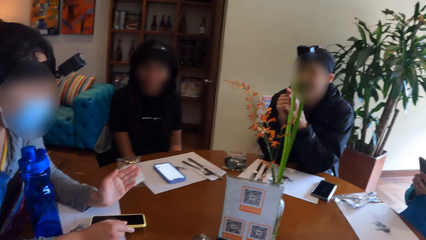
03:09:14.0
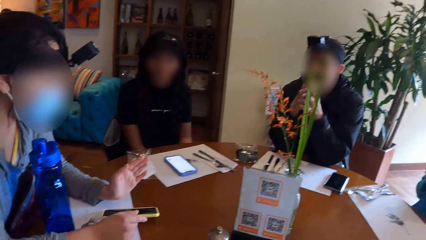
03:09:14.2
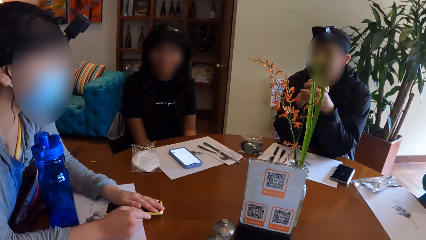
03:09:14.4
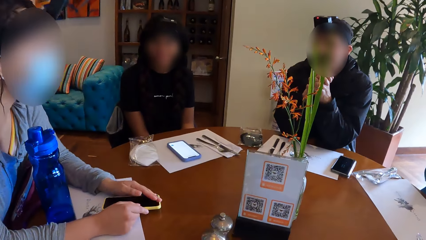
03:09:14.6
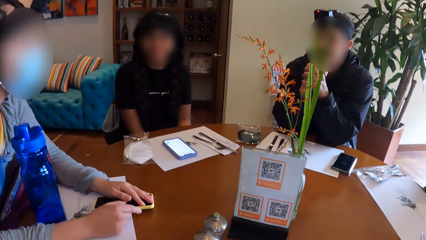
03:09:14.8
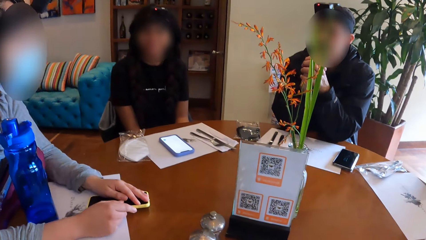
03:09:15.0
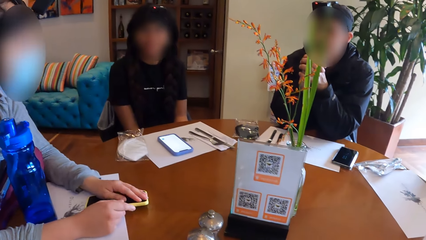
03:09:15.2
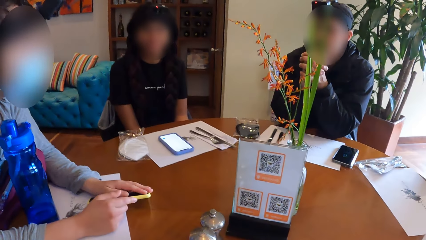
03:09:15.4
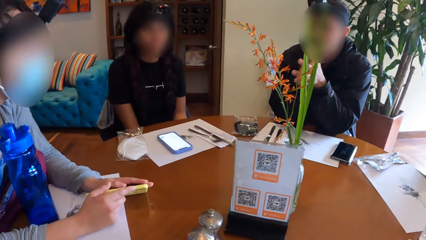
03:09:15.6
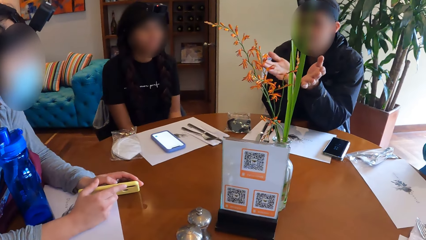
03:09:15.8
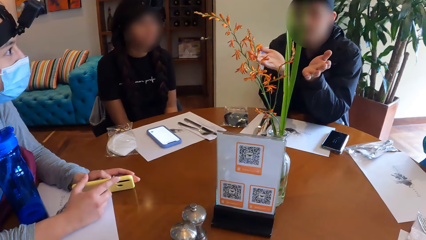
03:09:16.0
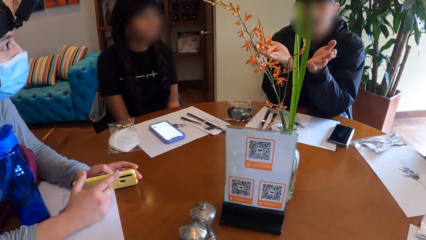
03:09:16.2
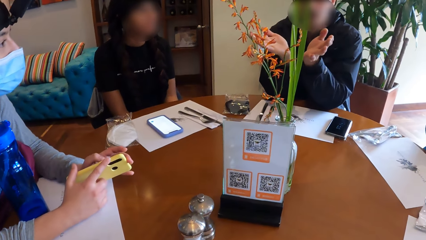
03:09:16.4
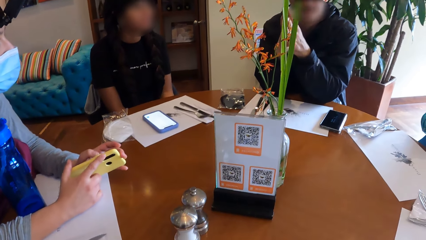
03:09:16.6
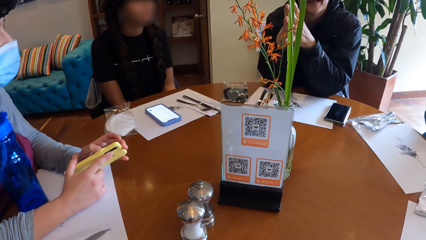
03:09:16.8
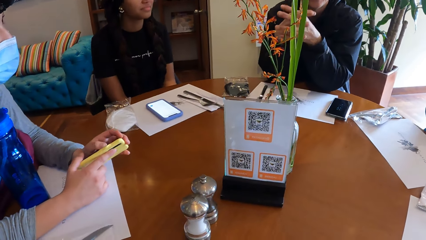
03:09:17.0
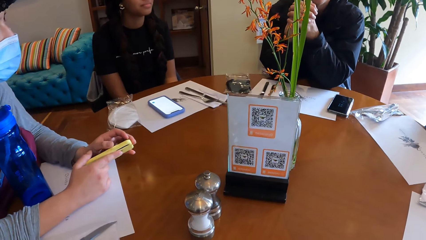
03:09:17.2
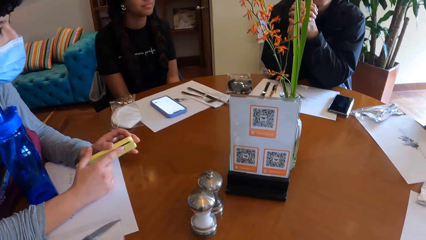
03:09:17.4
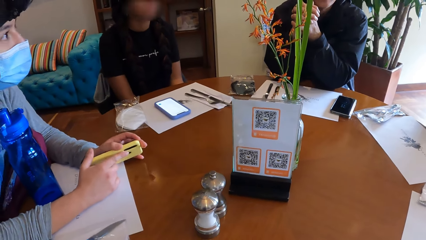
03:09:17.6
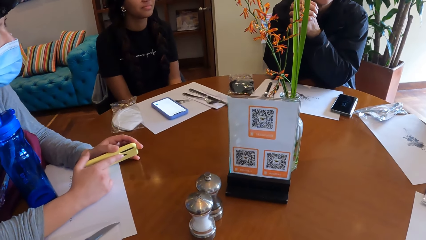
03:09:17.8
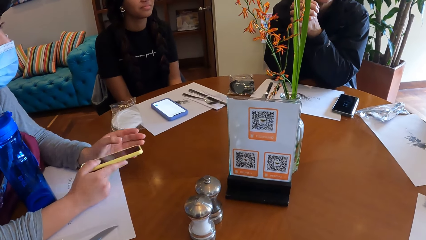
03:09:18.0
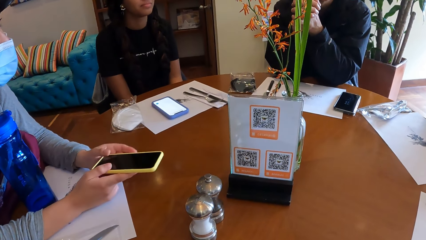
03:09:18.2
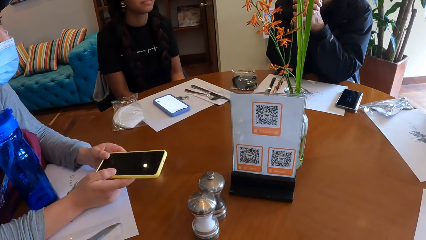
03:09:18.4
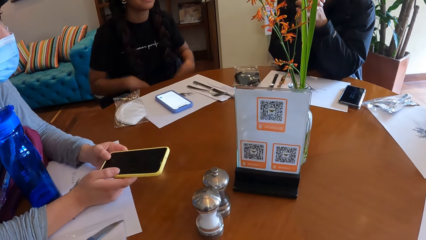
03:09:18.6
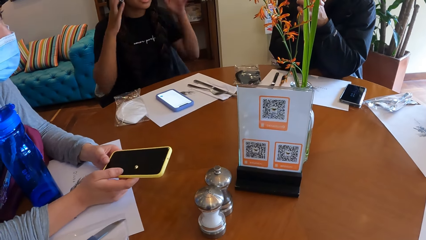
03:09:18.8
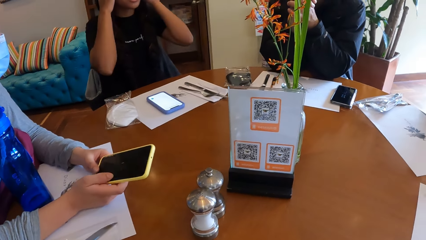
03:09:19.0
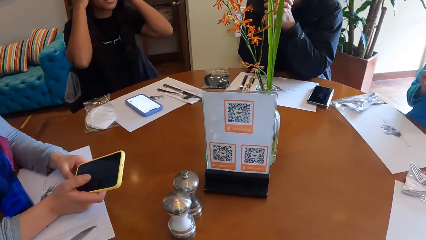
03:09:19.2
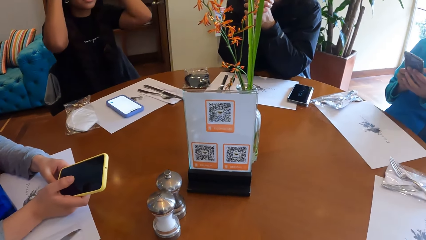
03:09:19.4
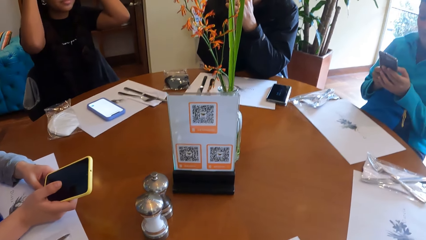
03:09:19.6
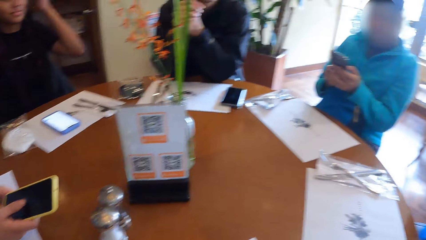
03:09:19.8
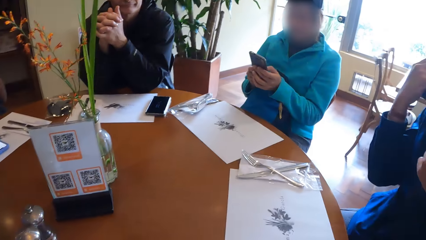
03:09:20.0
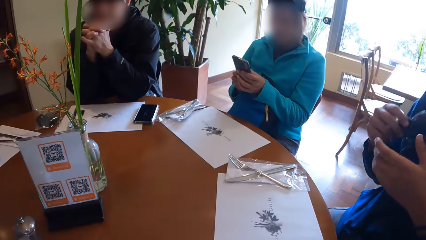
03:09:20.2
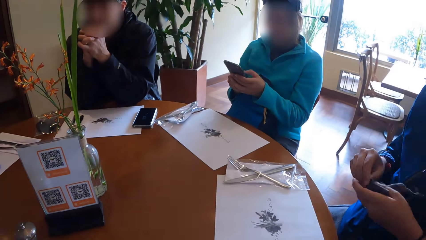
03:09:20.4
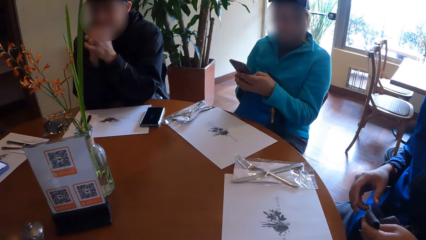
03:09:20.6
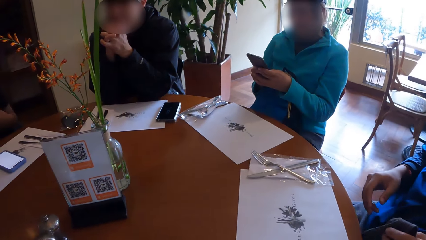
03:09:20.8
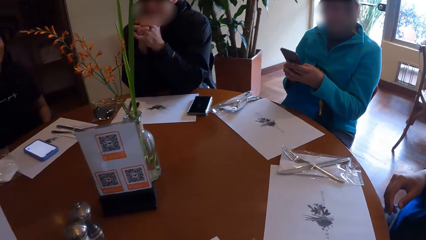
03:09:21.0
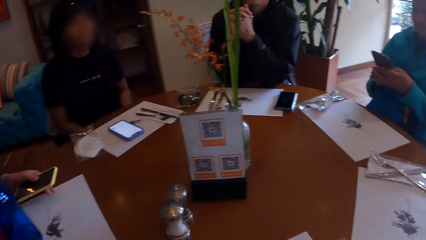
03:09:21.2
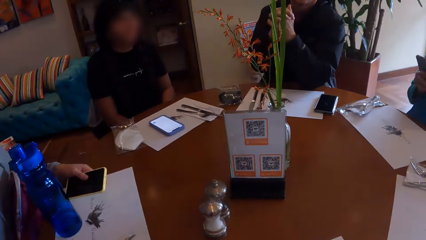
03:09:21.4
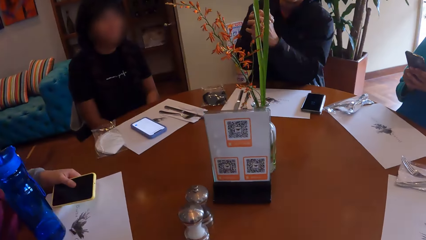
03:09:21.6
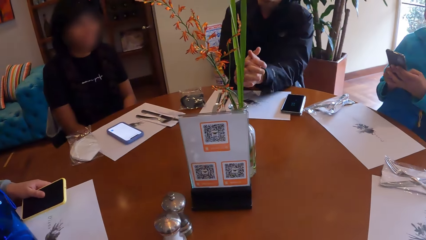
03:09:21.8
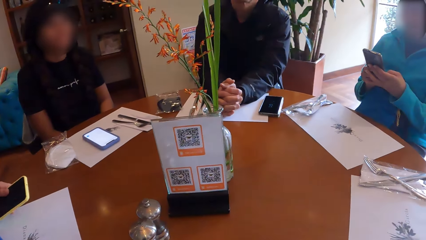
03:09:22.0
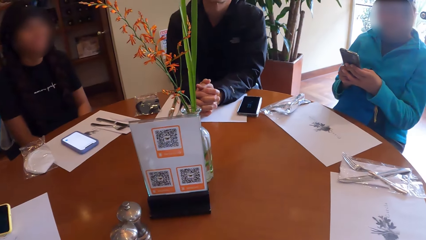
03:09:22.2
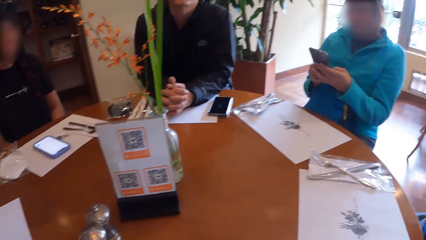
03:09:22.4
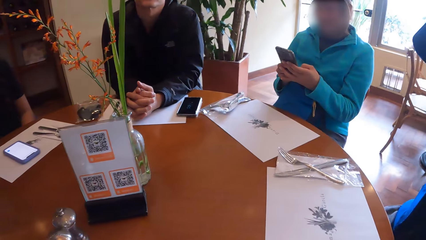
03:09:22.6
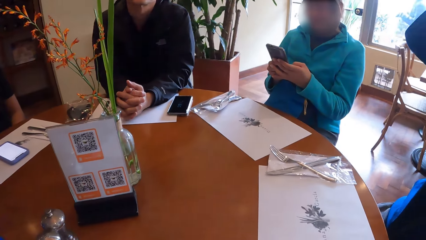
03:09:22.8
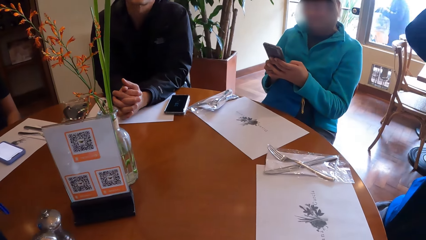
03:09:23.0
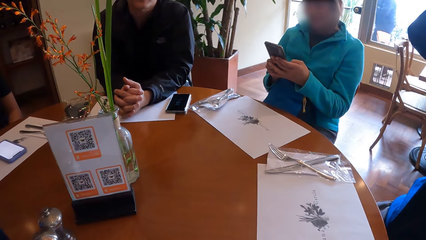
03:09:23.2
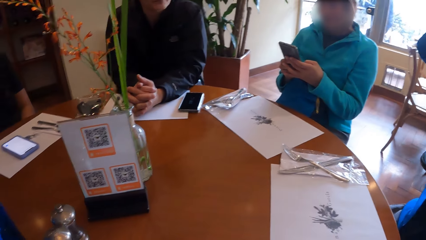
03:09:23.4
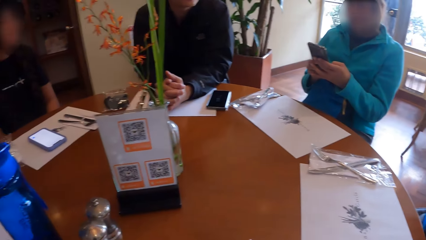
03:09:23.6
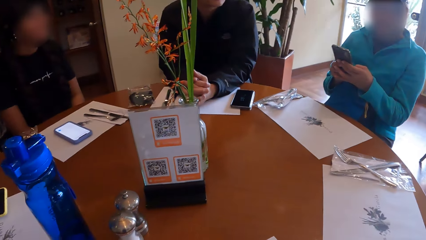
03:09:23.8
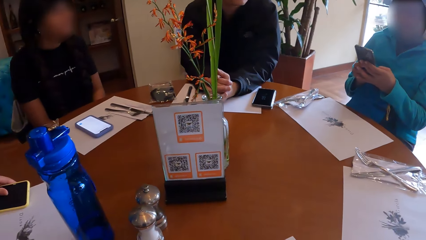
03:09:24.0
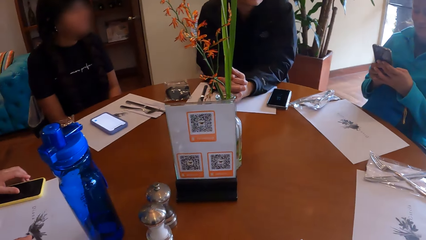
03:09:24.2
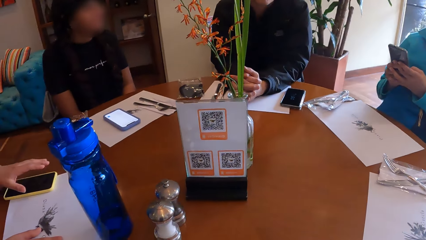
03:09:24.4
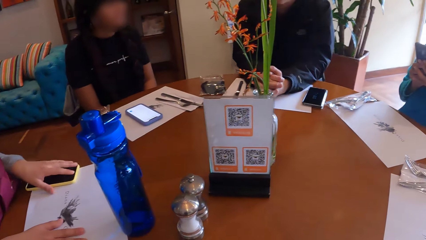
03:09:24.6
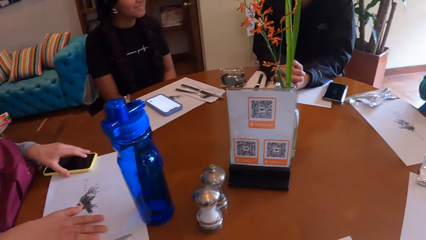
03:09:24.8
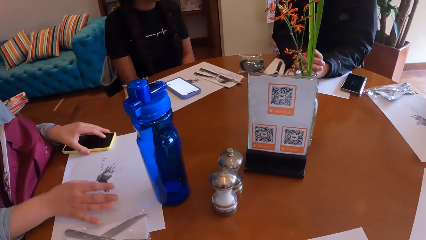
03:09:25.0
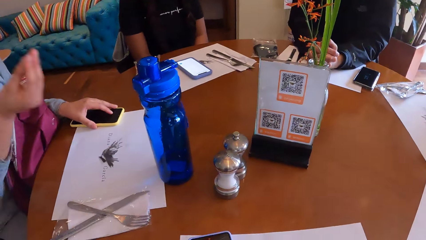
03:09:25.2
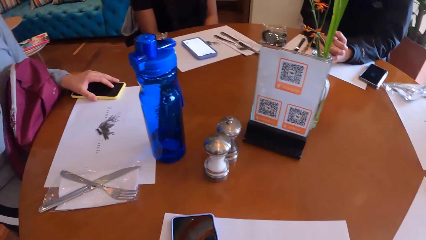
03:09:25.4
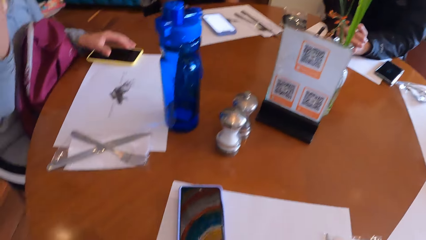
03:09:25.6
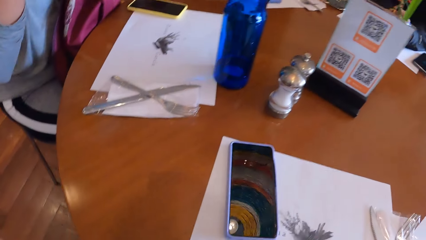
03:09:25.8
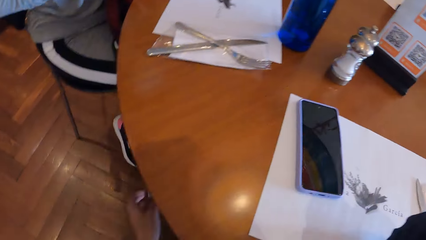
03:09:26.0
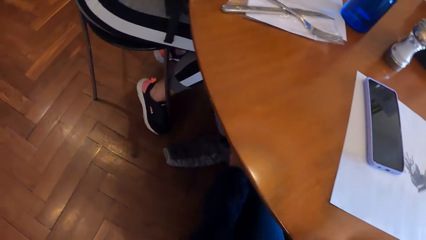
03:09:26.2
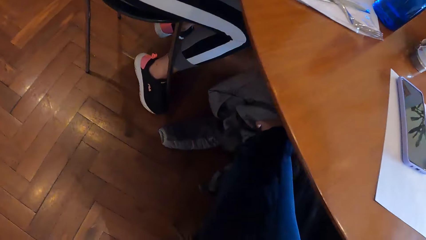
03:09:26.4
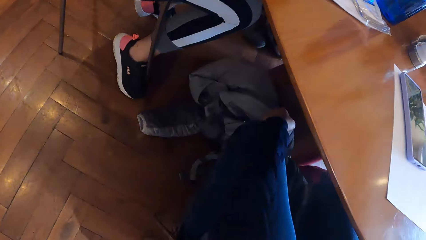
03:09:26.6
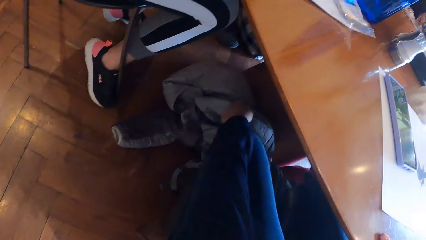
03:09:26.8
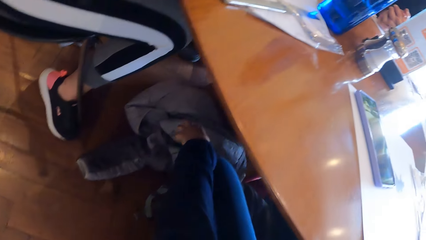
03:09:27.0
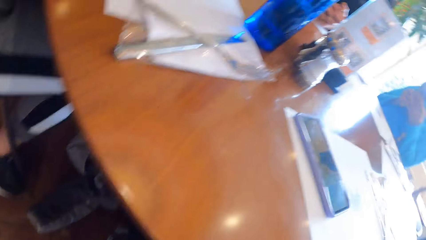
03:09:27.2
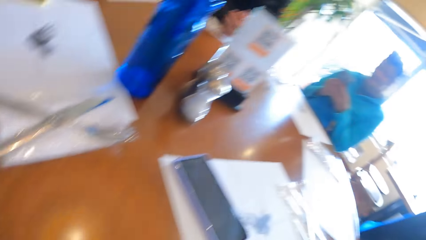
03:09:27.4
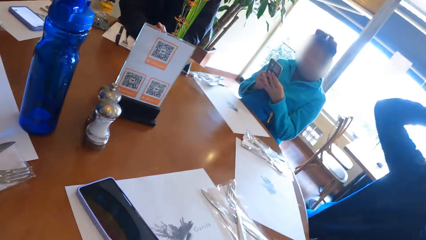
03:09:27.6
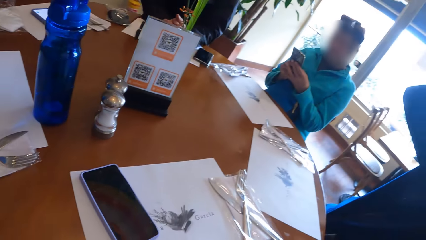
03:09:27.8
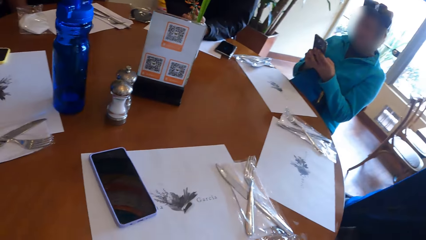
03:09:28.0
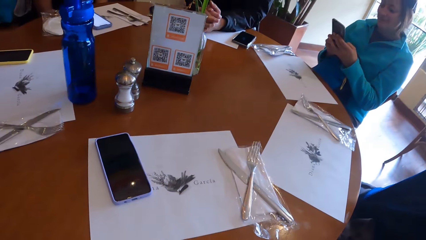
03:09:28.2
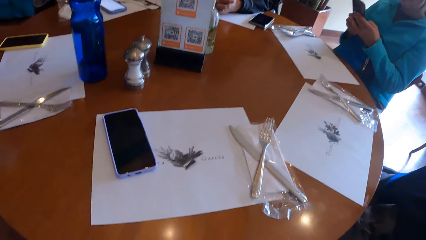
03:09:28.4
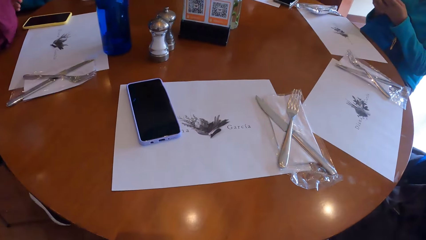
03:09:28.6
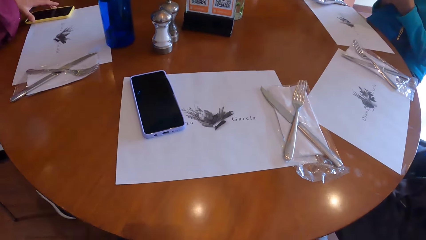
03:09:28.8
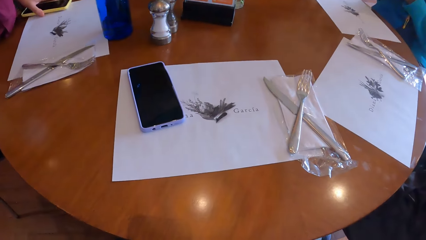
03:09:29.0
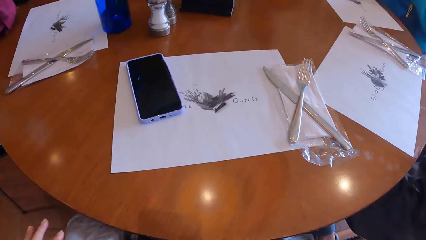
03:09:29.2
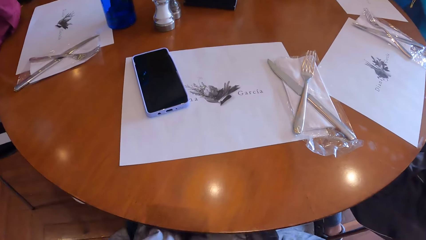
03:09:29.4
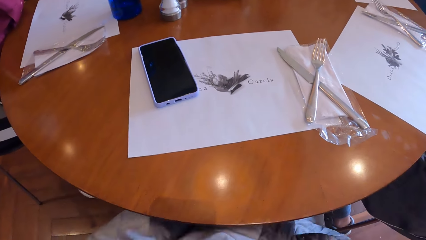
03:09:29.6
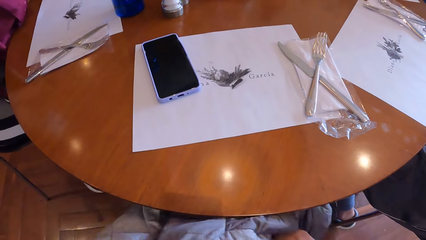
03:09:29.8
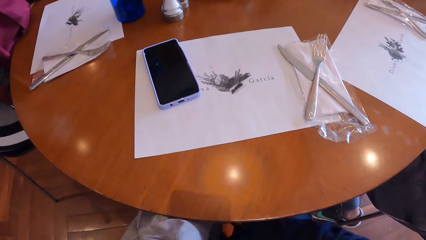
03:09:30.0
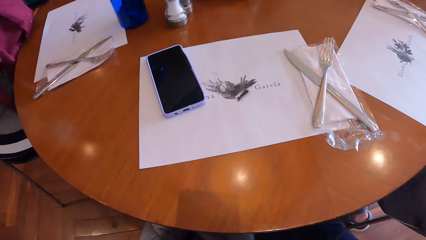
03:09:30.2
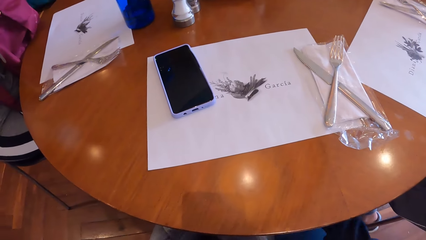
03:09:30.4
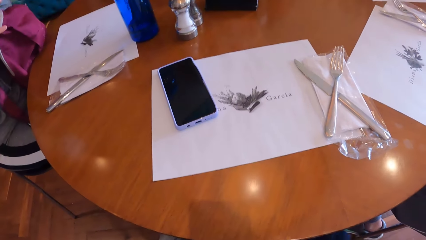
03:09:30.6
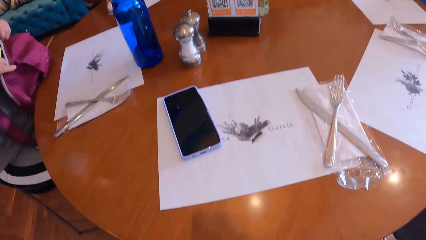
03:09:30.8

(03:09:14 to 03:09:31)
A person gestures. Another person touches their head. A woman uses a phone with both hands. Another person removes a facemask. The camera wearer looks around. Another woman drops her phone on a table with her left hand. The other woman adjusts a camera. The camera wearer touches a jacket under the table. They look around. Another person adjusts the camera. The other woman carries the phone from the table with her left hand. She puts the phone in a bag.
